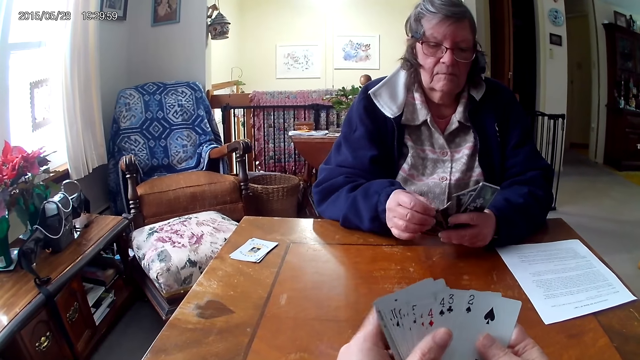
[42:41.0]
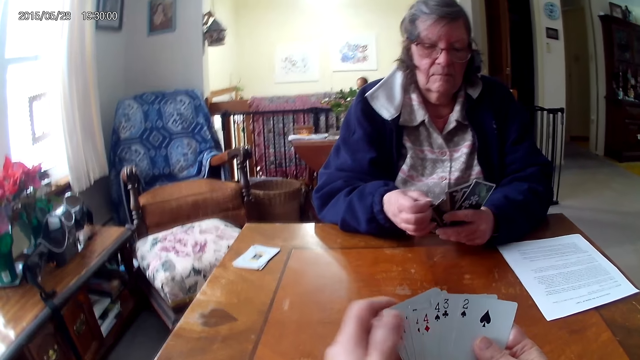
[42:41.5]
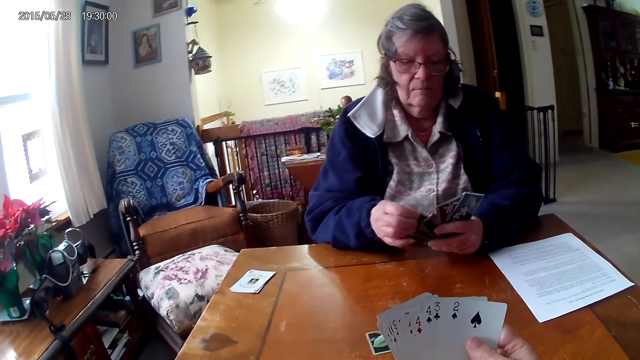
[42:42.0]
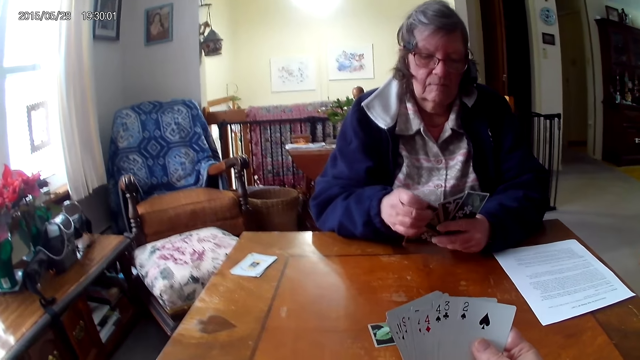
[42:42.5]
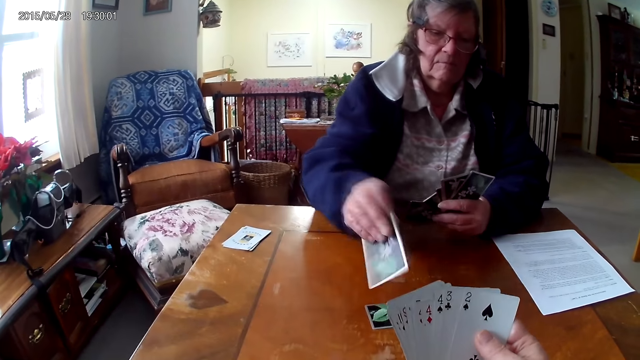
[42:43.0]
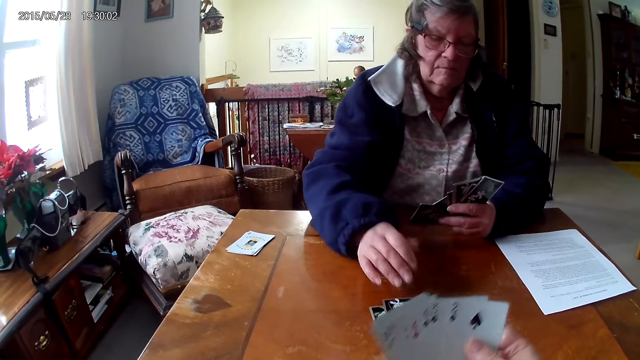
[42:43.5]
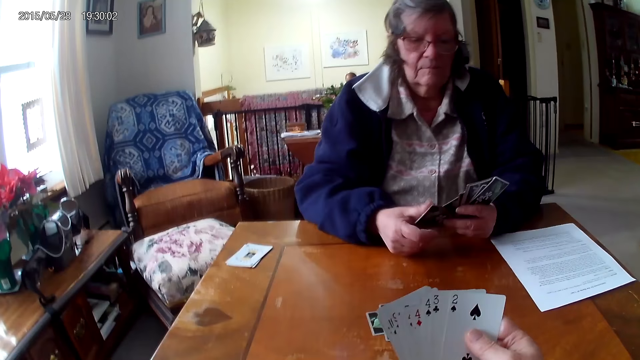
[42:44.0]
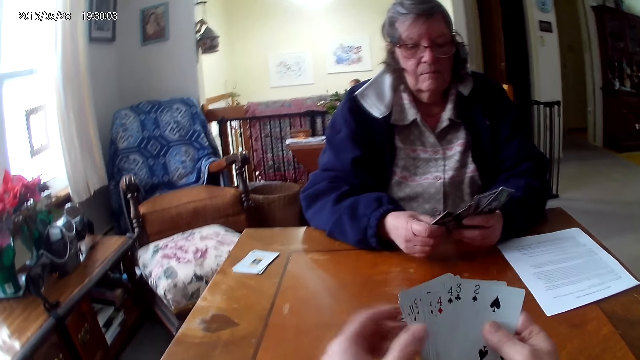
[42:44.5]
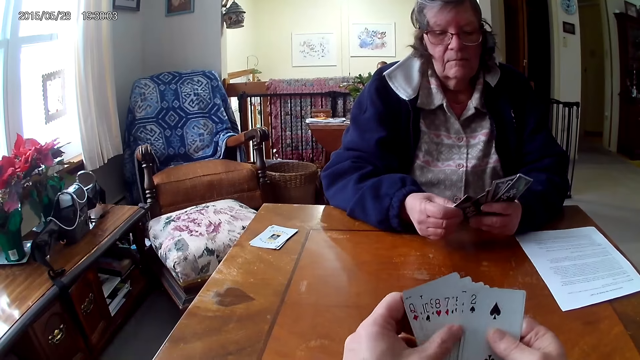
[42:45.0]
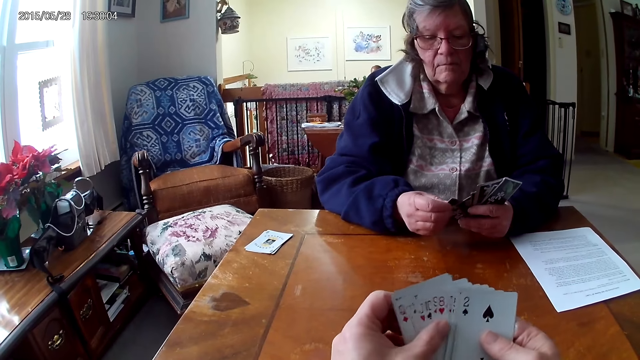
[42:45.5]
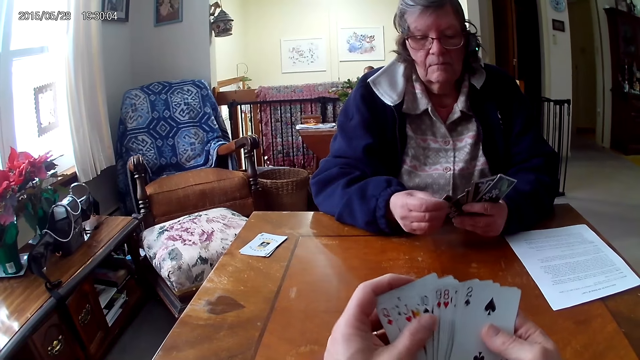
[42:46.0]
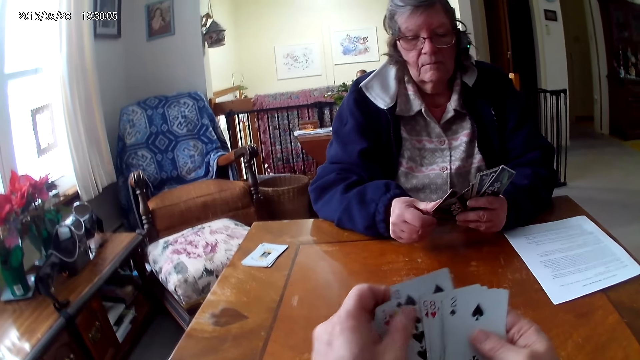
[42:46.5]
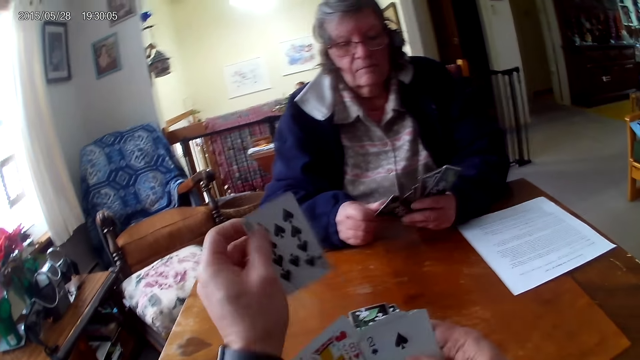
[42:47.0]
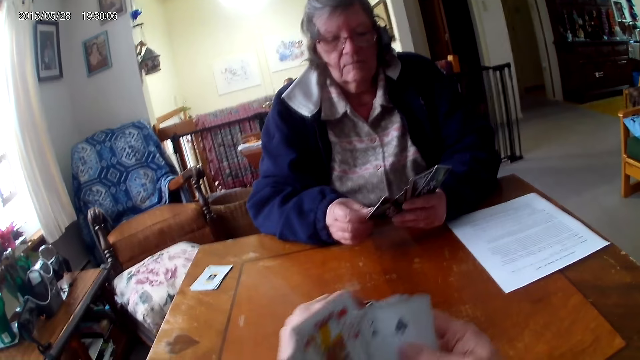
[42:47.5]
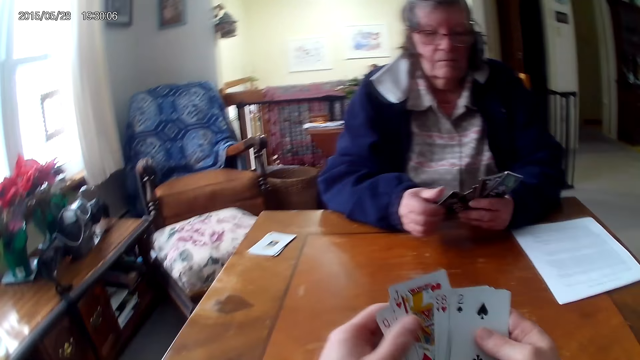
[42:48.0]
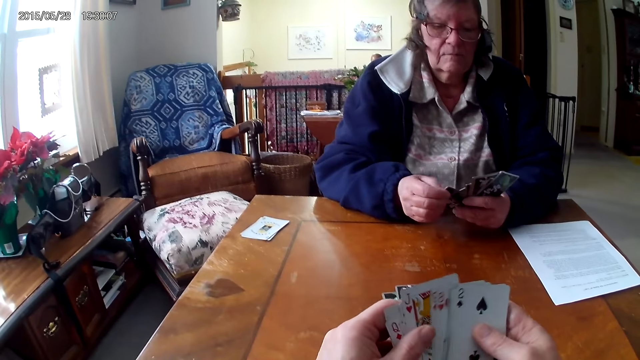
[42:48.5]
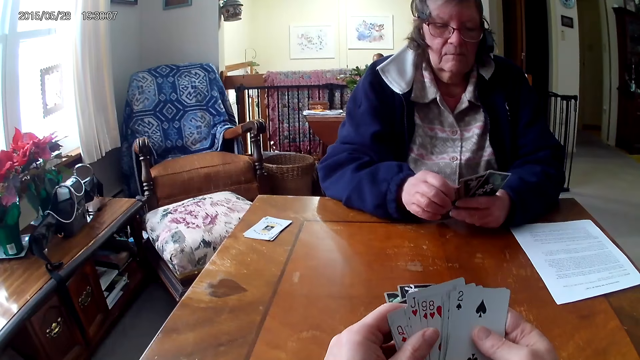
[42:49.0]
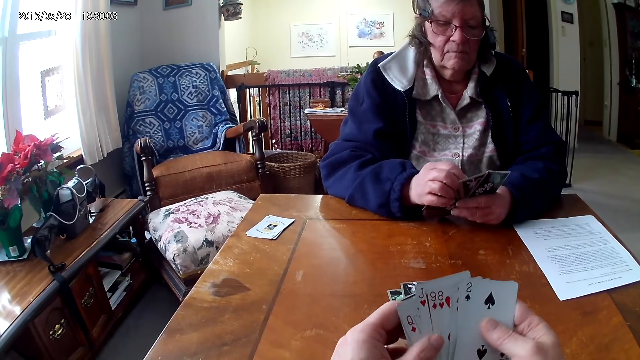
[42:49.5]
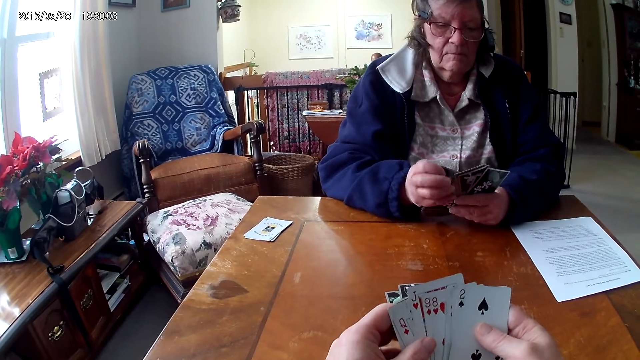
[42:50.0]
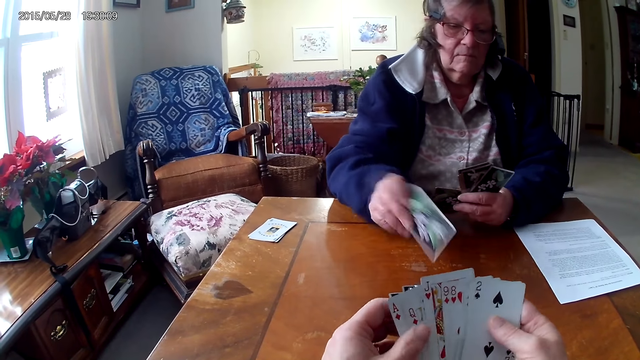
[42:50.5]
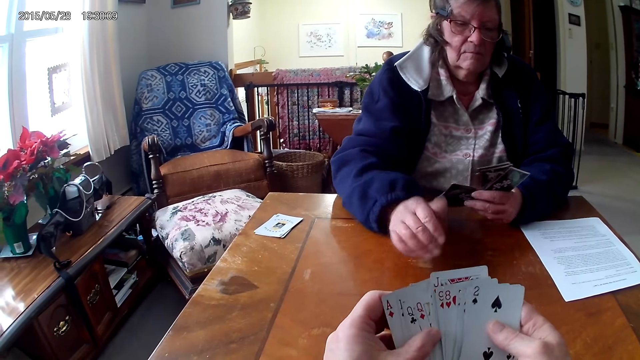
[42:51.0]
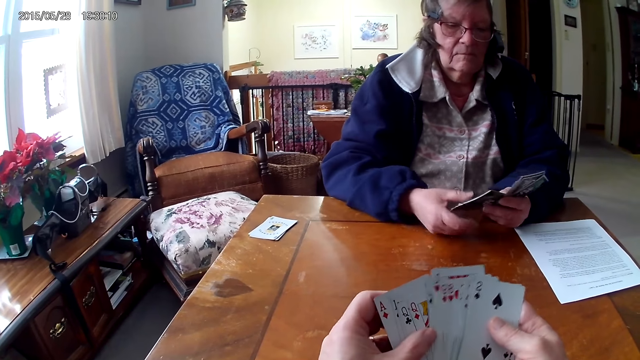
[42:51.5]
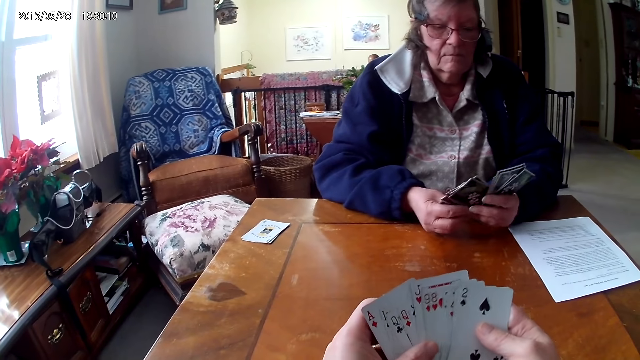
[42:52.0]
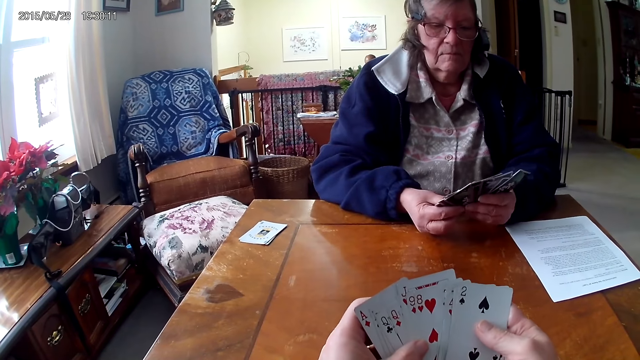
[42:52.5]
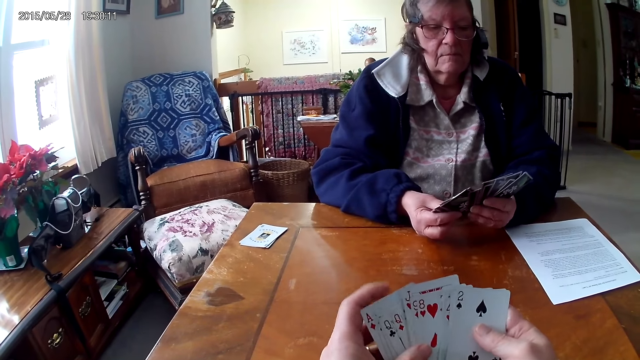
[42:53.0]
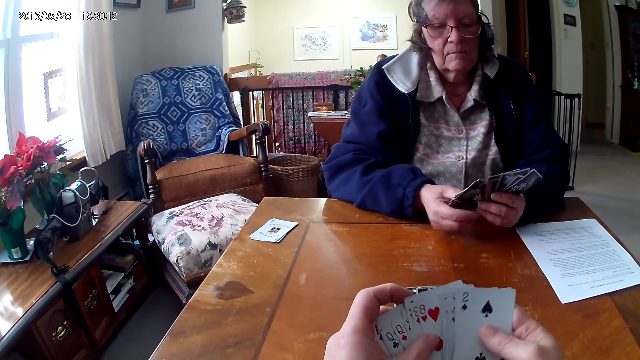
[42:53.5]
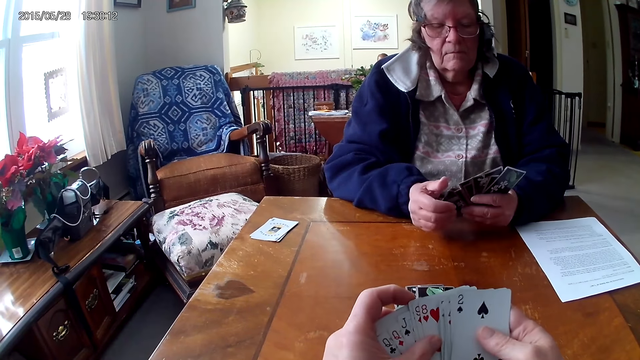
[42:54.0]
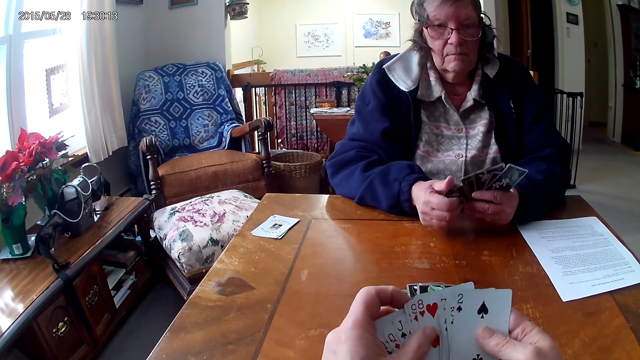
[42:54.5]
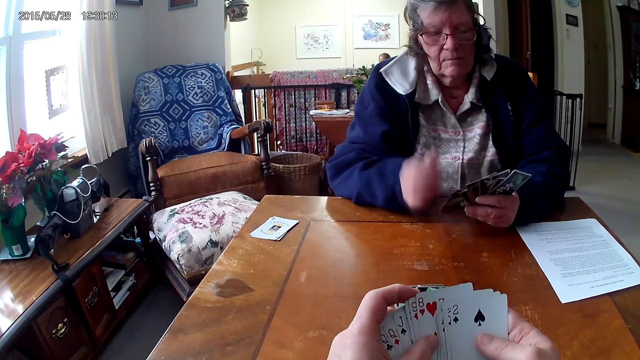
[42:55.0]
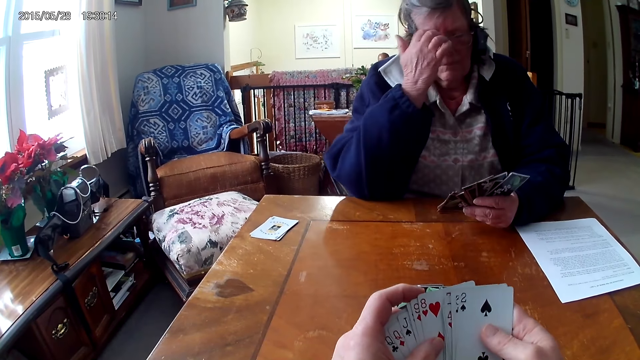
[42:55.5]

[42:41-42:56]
A woman puts the card on the table. The camera wearer puts a card on the table. The woman puts the card on the table. The camera wearer looks at the cards.

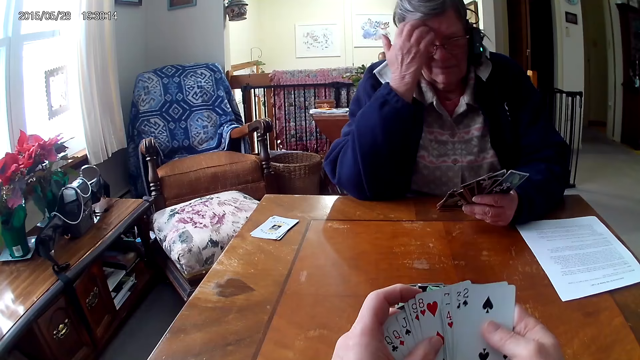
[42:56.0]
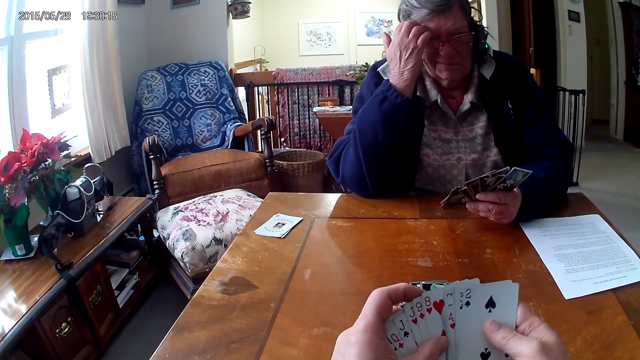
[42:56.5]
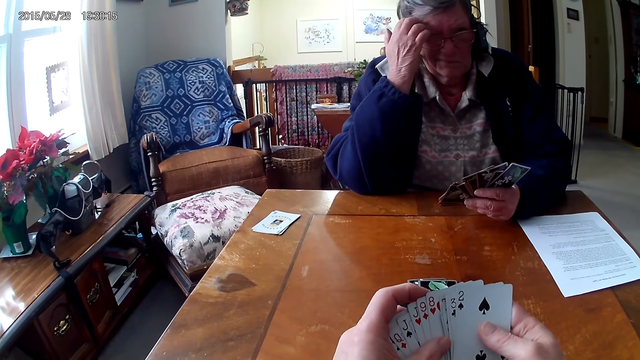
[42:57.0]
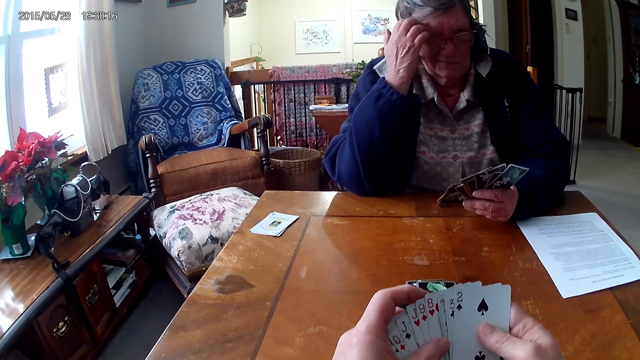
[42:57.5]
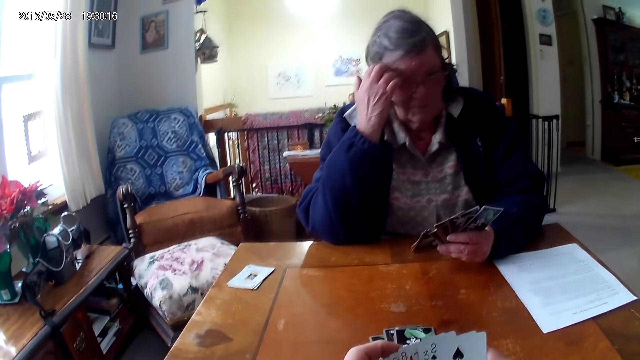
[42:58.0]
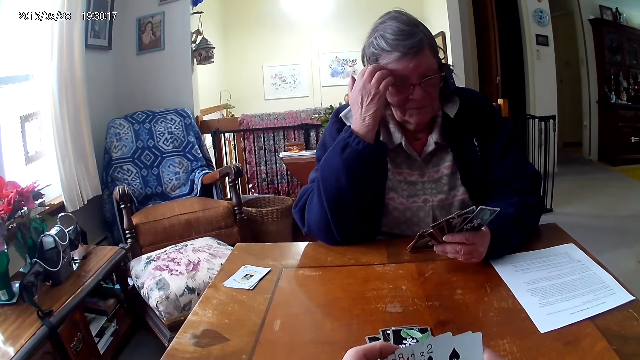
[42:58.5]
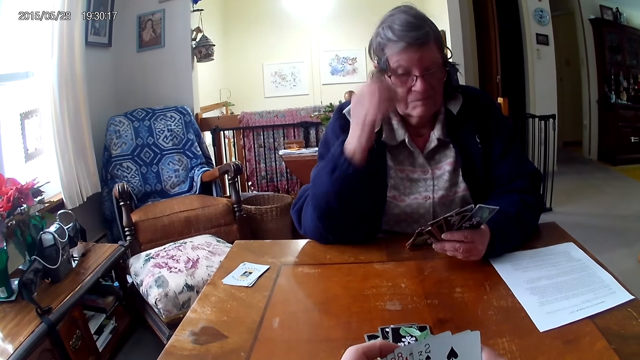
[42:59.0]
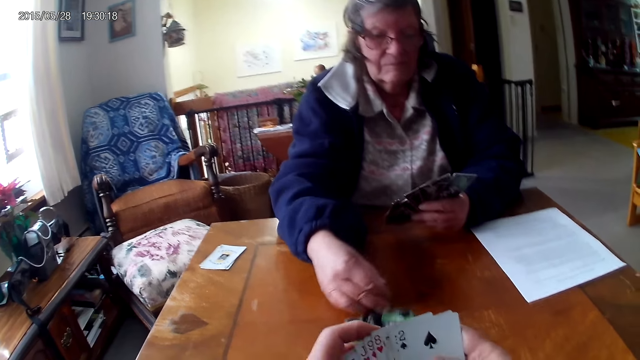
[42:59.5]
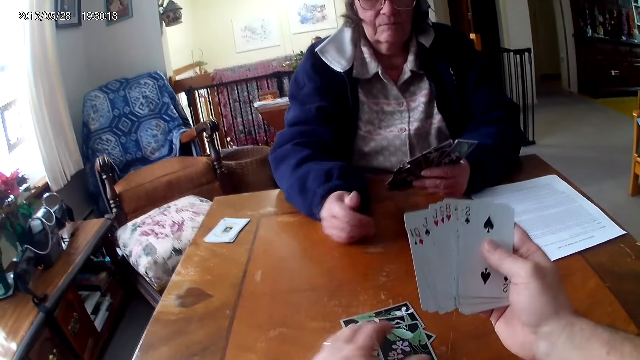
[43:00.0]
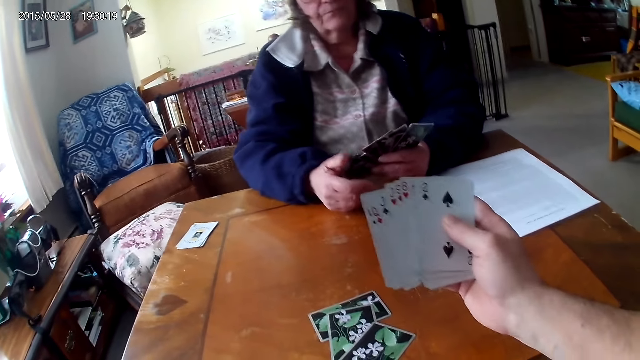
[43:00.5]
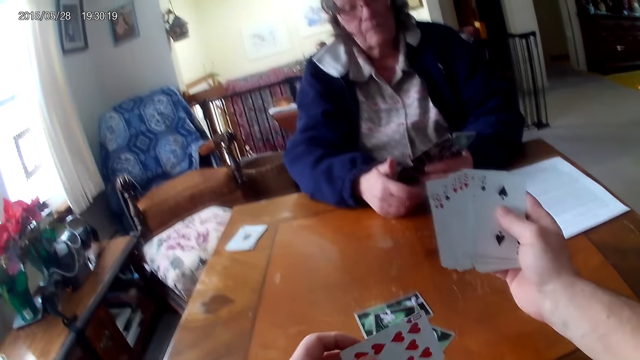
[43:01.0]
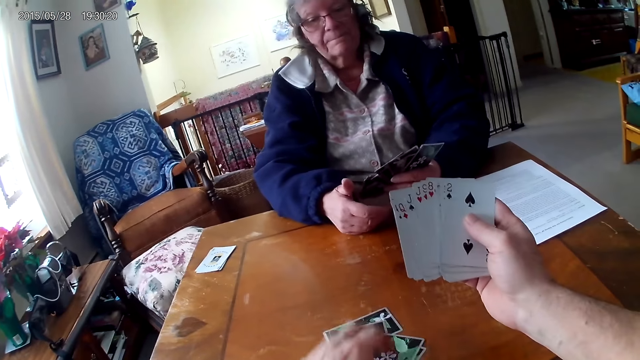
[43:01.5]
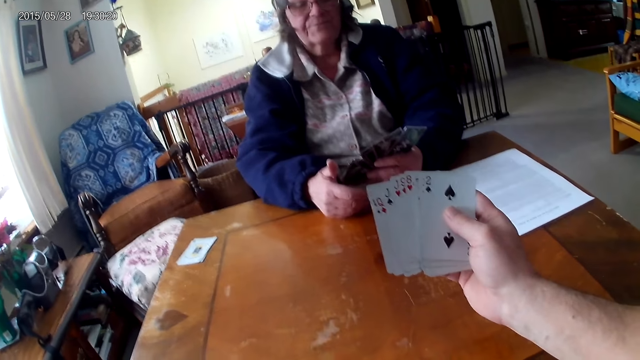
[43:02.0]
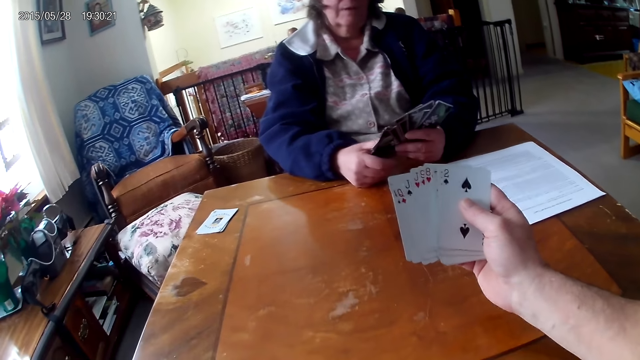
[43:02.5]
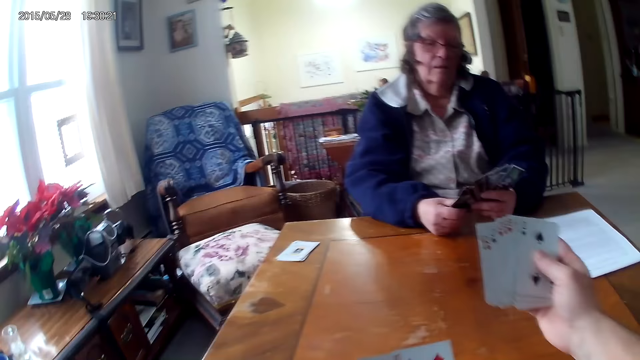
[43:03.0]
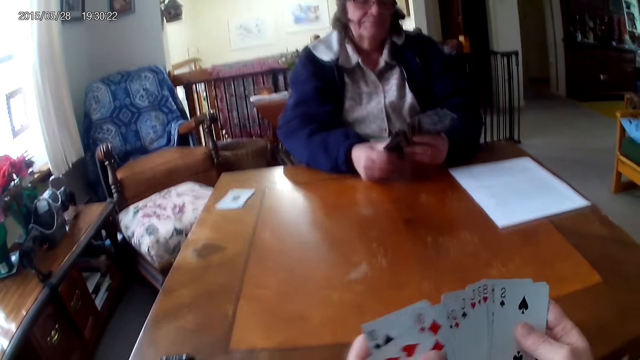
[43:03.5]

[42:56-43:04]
A woman scratches the face with the right hand. The woman pushes the cards to the camera wearer. The camera wearer looks at the card. They pick the cards from the table.
